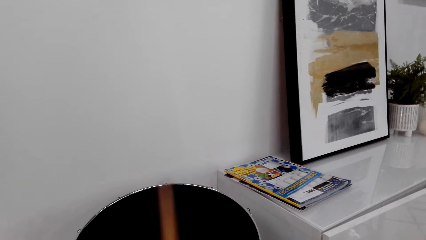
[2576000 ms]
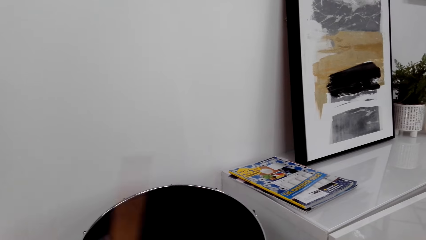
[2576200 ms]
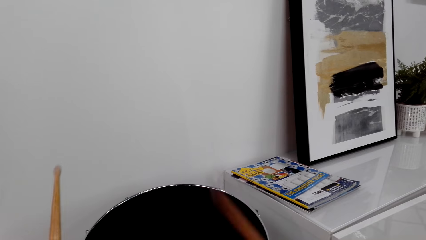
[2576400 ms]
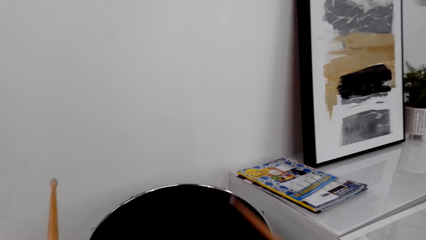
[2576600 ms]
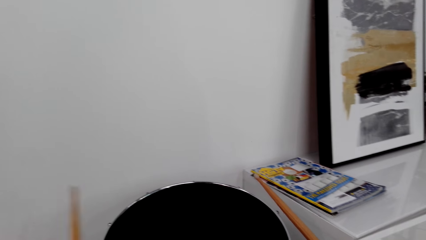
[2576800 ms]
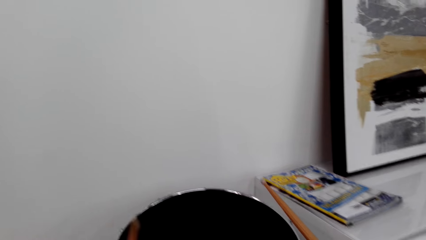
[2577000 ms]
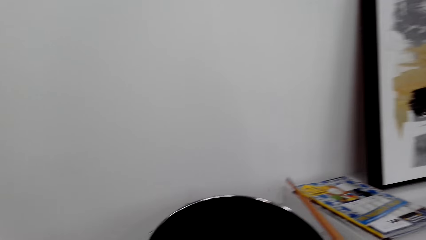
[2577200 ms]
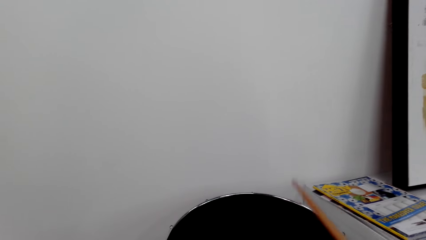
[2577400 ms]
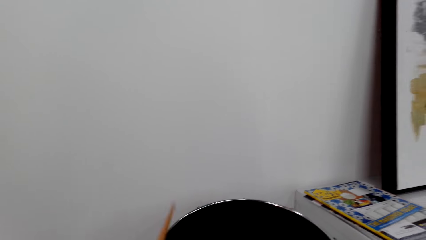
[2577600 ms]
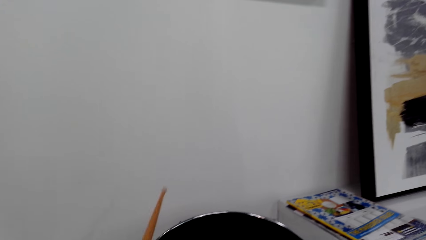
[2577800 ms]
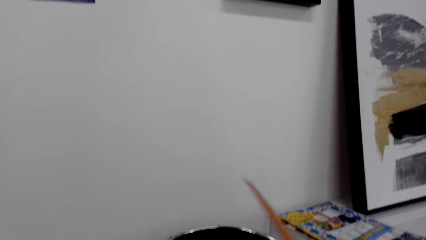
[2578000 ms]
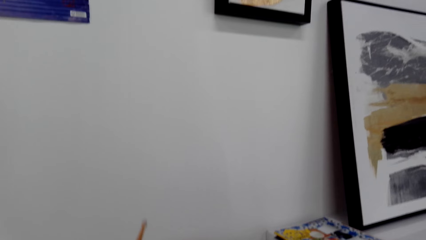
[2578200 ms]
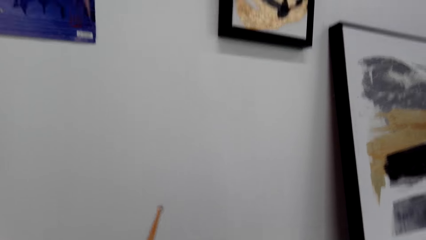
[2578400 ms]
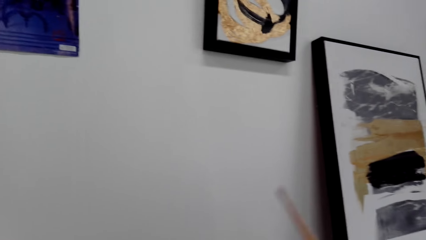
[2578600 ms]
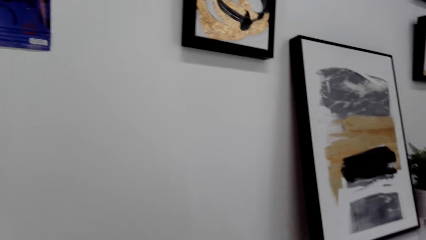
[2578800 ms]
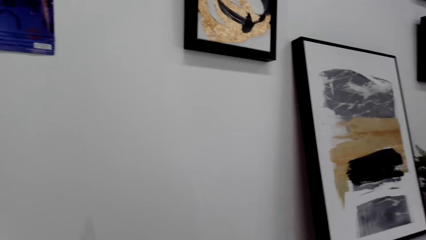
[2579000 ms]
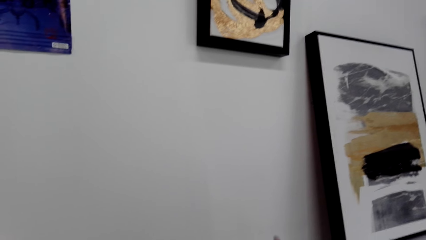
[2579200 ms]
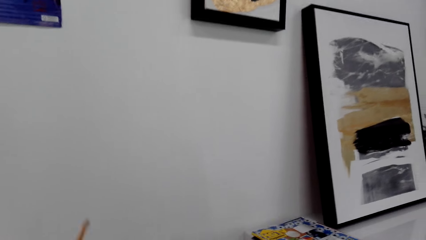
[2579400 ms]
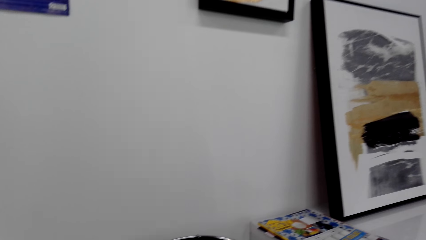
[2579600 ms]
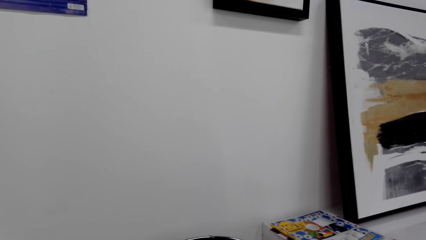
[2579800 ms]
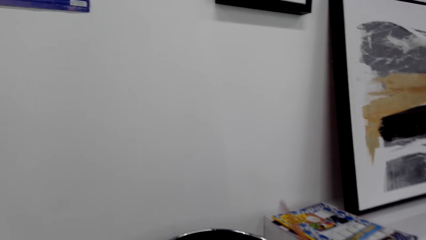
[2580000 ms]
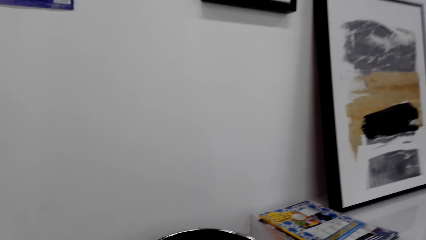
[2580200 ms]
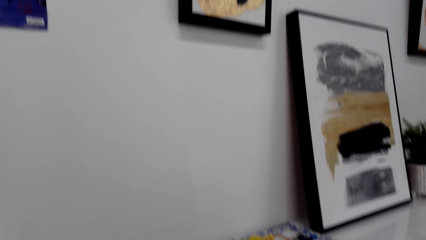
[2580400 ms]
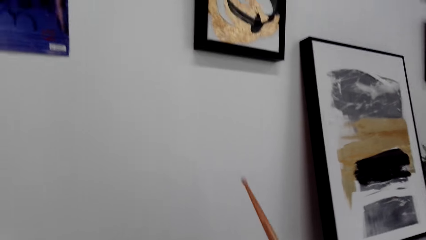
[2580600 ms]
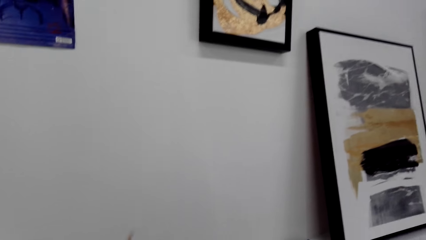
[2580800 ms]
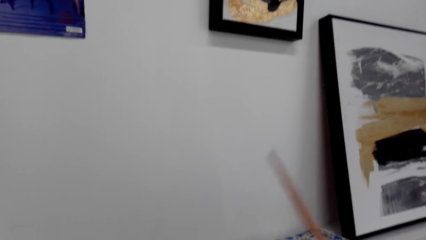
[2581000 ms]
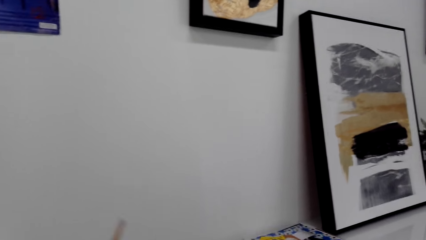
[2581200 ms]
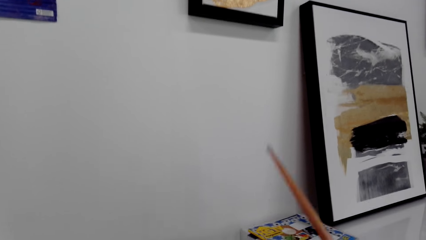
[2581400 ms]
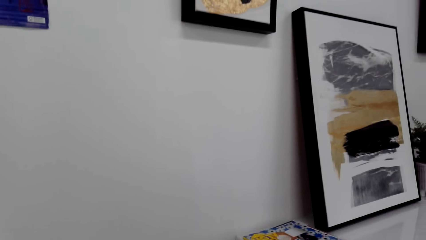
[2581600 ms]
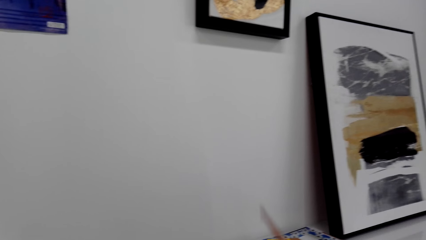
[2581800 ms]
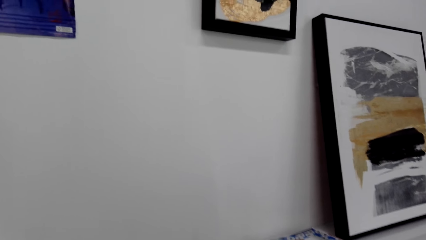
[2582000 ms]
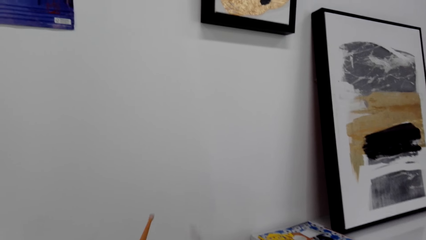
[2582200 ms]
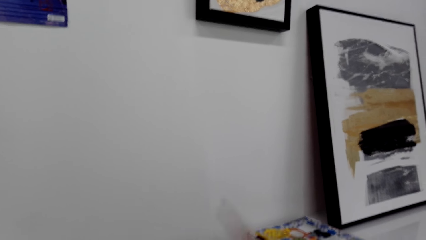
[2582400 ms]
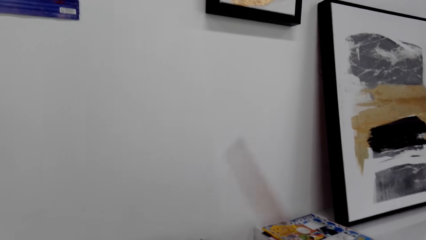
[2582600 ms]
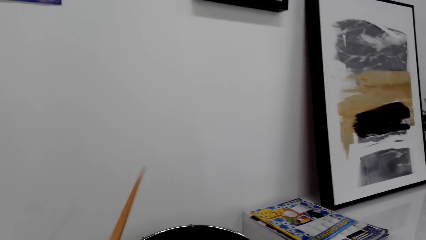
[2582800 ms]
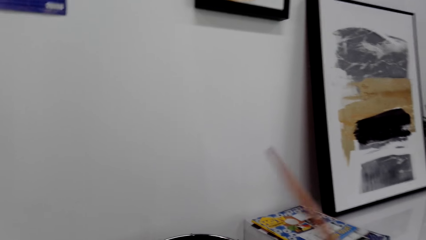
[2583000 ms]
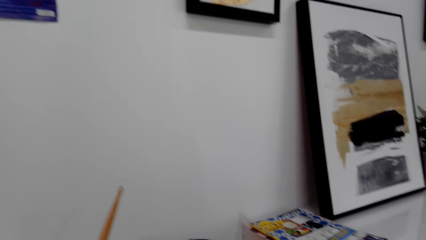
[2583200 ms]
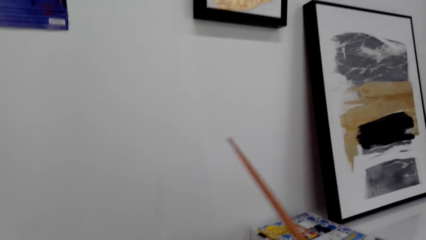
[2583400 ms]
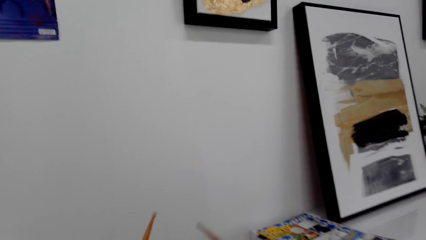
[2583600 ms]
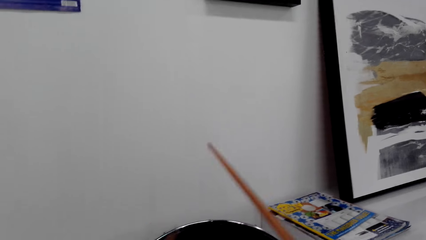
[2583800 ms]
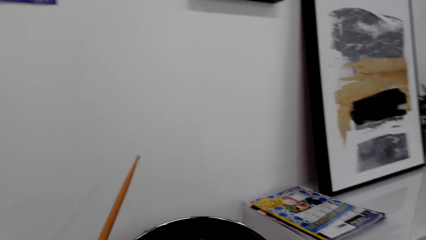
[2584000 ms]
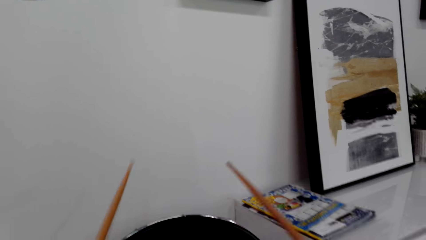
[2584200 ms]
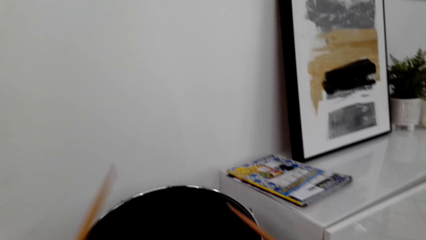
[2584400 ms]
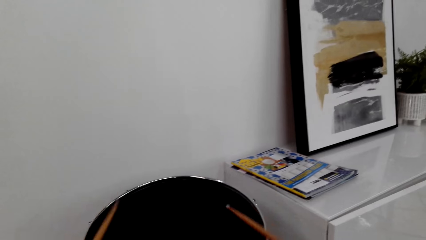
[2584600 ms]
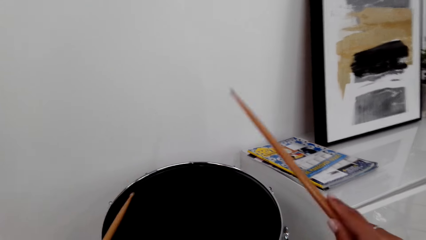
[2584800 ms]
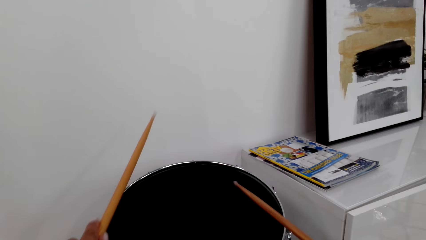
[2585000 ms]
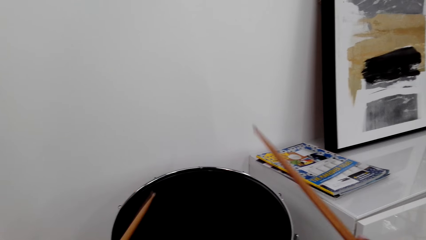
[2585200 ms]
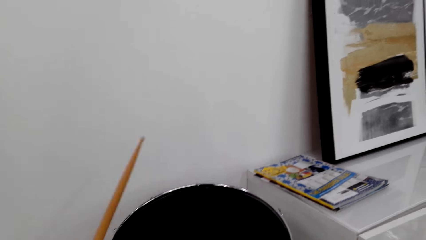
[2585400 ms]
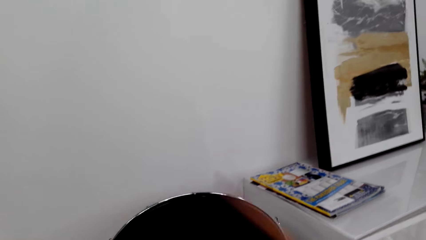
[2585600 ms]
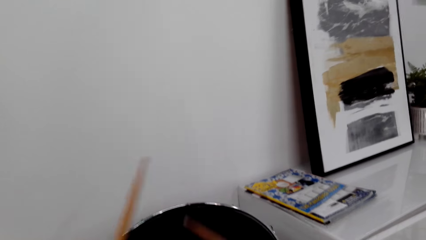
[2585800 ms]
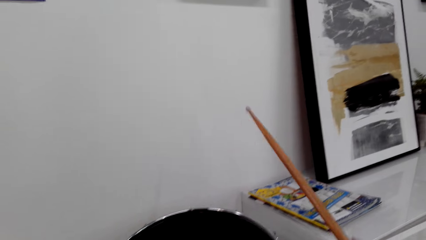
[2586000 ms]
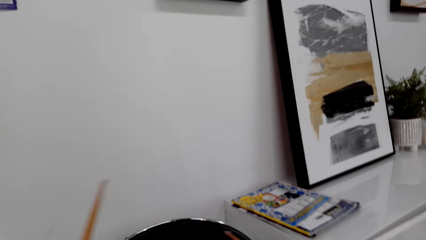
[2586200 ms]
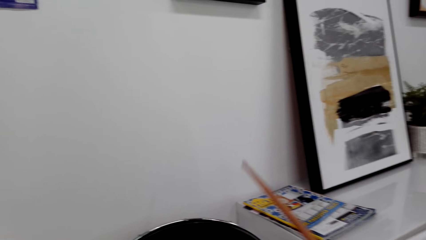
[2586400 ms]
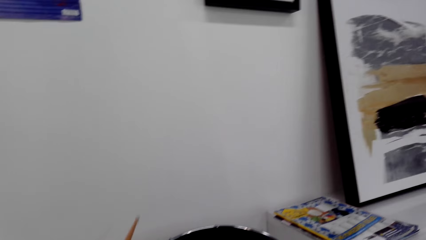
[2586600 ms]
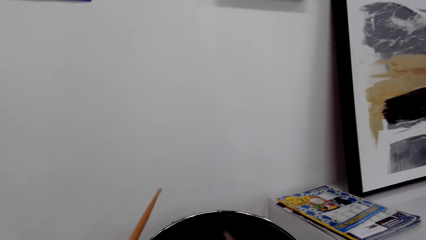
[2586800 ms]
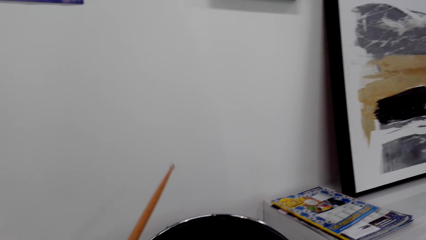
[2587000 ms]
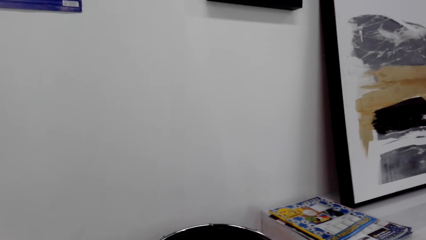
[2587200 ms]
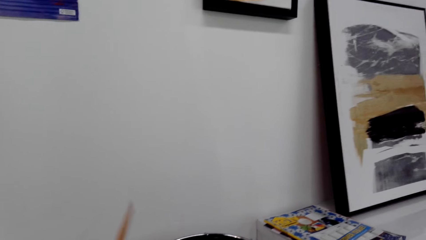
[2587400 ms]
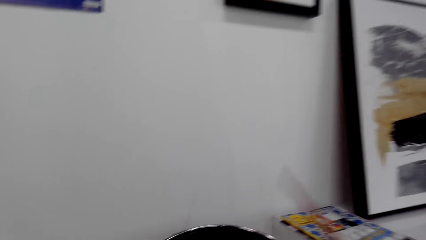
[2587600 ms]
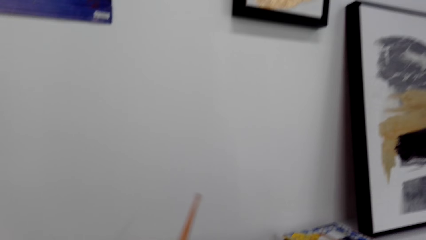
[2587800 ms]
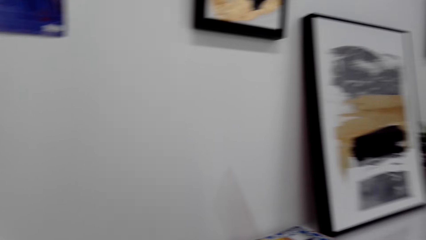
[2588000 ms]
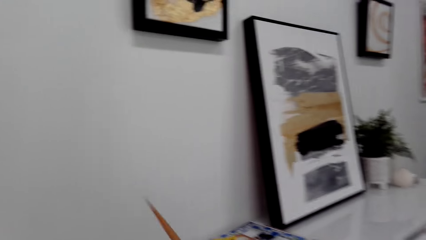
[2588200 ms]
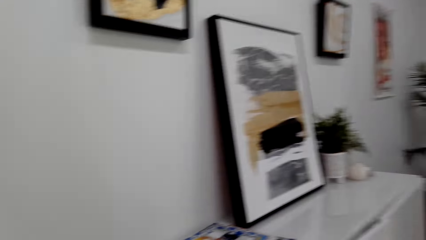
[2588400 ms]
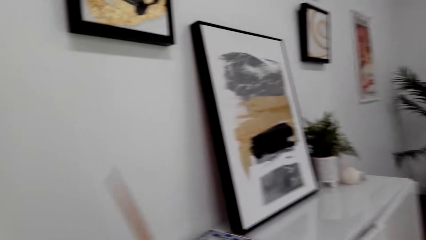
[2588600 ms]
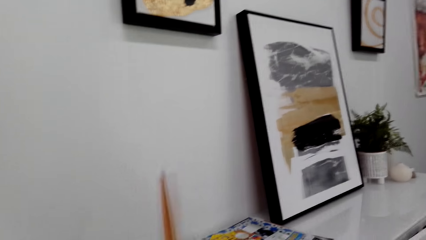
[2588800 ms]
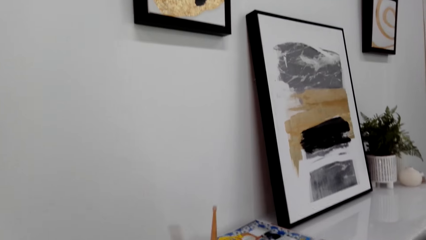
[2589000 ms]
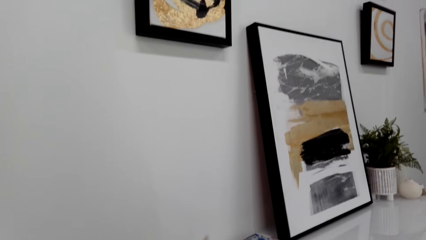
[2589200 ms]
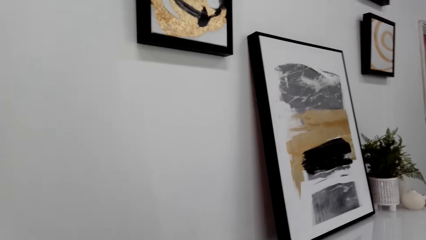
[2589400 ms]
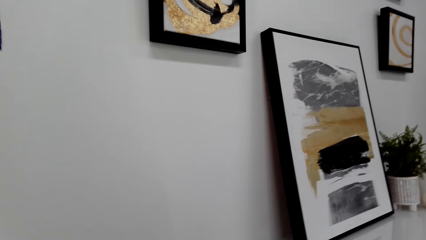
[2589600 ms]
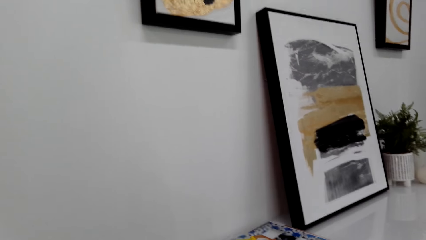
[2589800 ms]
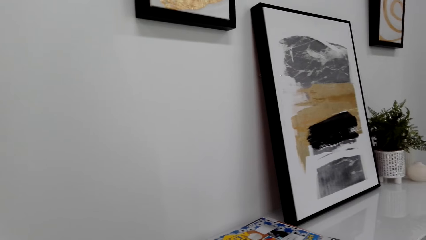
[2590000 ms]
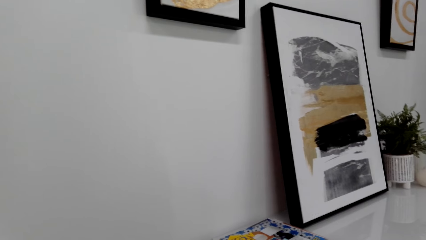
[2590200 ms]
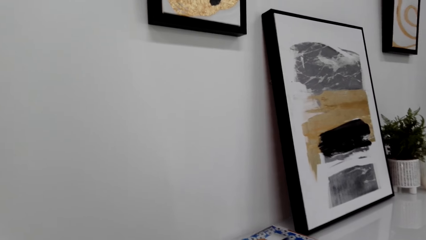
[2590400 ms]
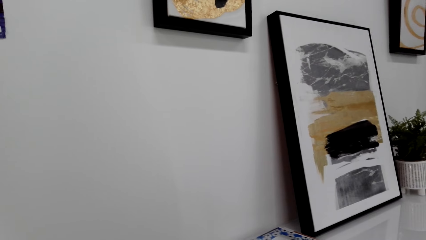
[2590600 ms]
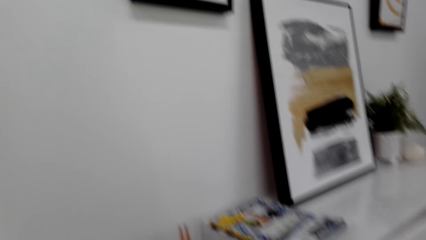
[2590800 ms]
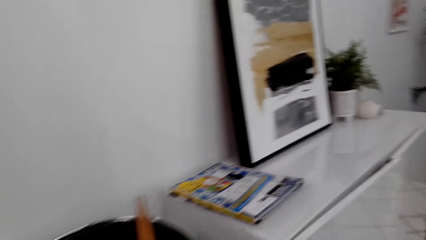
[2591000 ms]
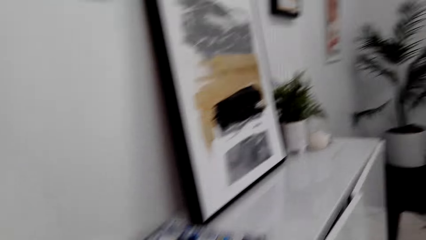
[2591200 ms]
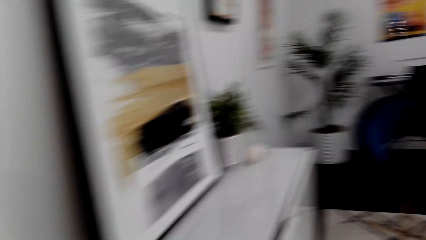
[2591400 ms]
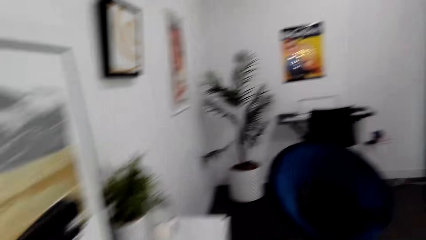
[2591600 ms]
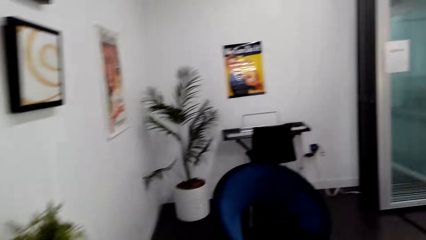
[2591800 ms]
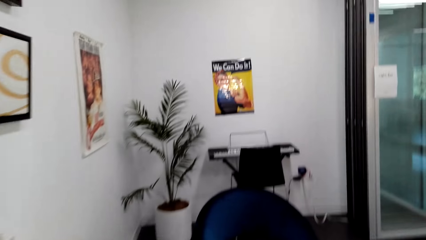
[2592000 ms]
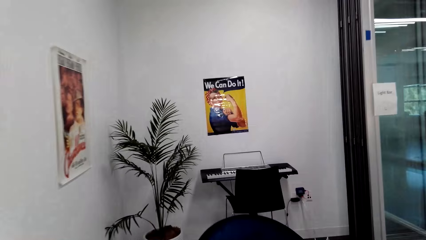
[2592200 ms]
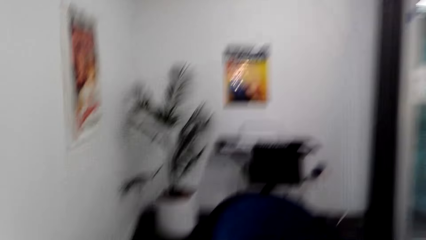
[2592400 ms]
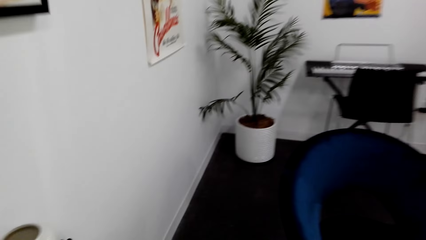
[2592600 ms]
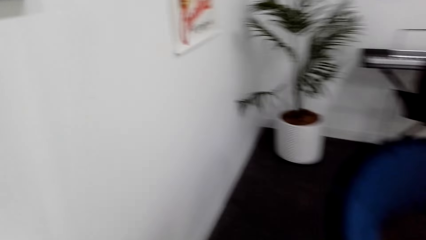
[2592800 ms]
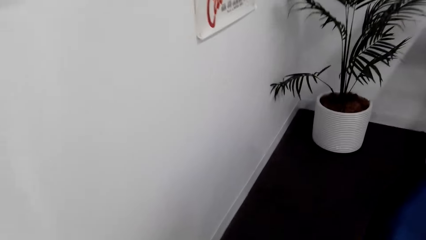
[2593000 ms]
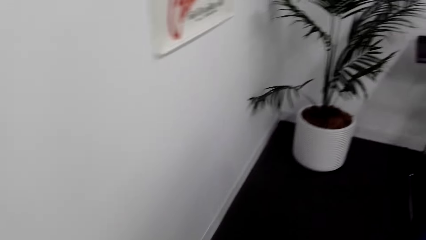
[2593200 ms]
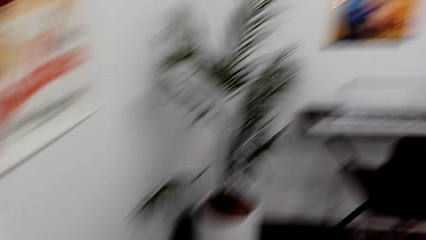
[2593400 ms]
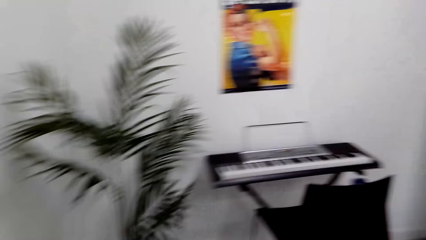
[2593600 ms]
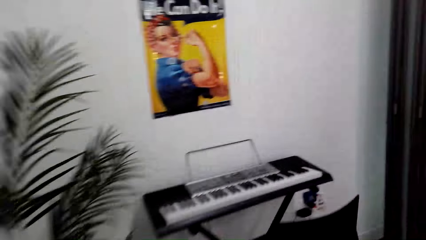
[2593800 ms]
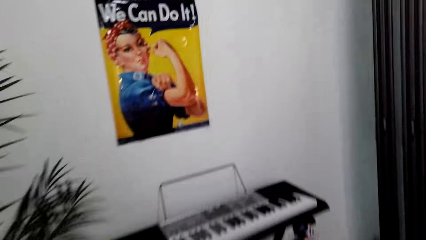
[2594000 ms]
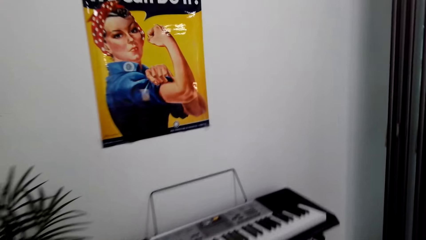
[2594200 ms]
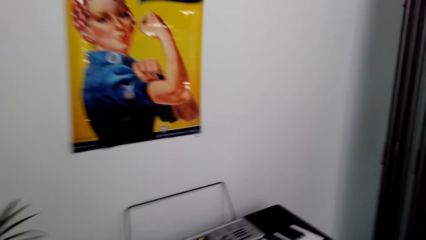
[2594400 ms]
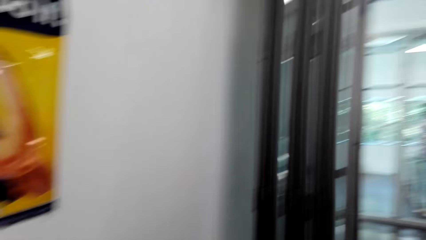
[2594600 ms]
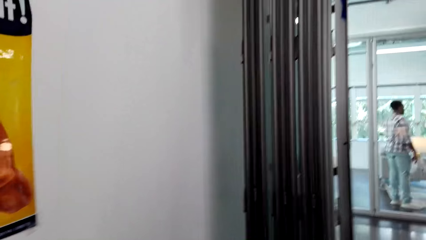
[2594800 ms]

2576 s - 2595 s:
The camera wearer dialogues with a person. They play the drum set. They dialogue with the person. They walk around the house.
